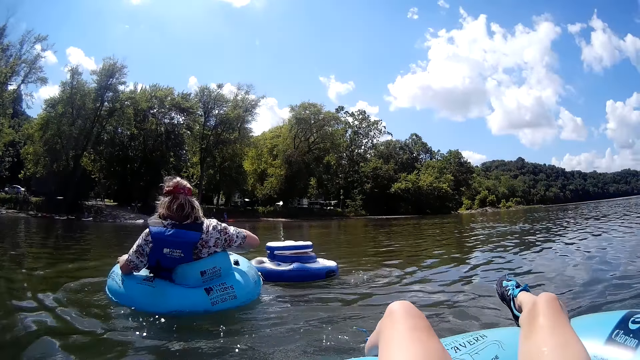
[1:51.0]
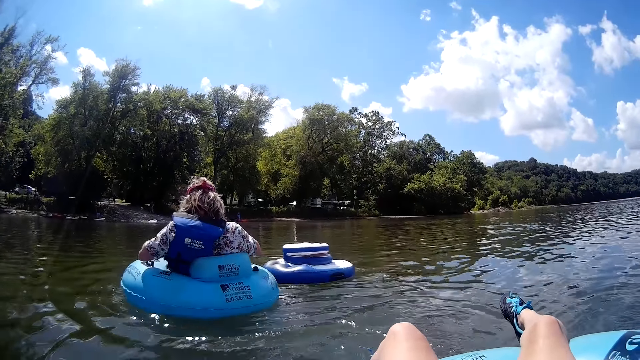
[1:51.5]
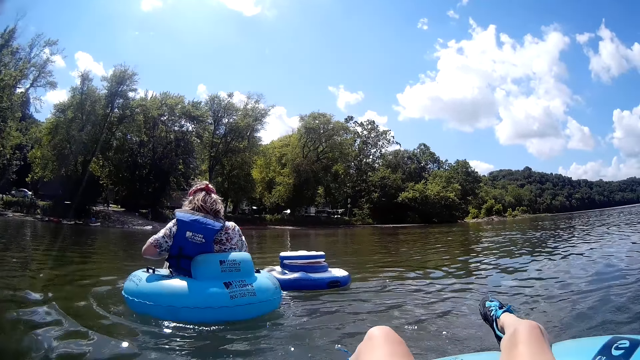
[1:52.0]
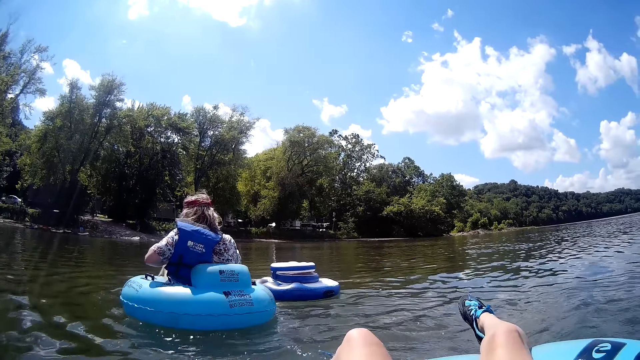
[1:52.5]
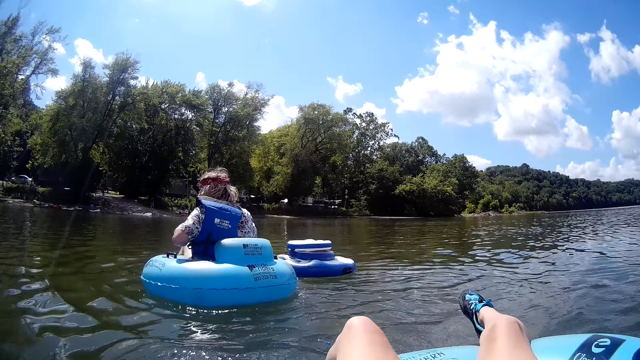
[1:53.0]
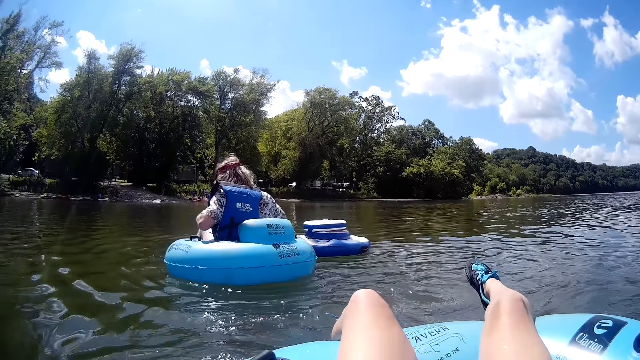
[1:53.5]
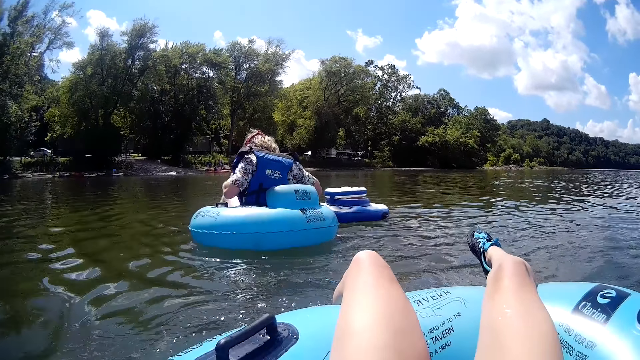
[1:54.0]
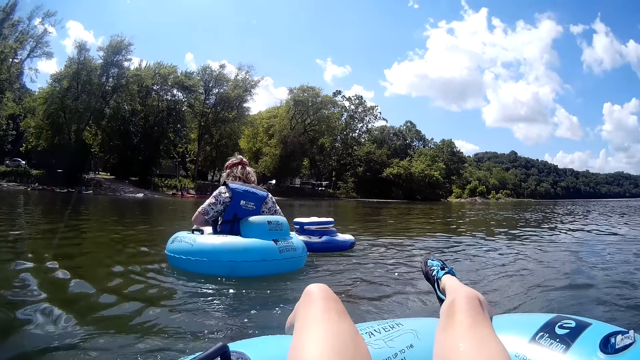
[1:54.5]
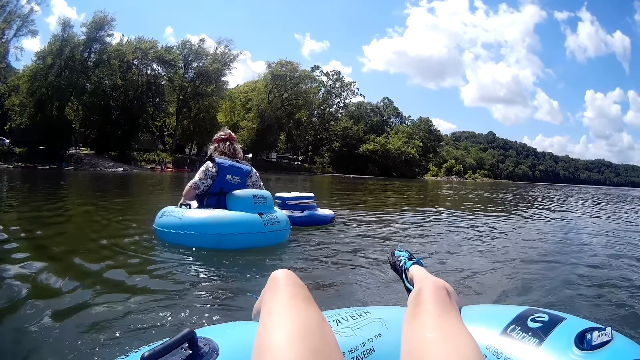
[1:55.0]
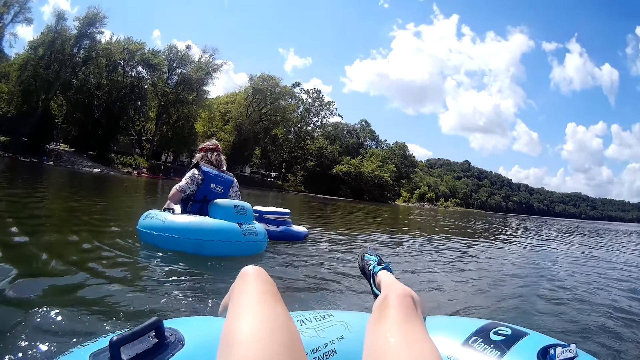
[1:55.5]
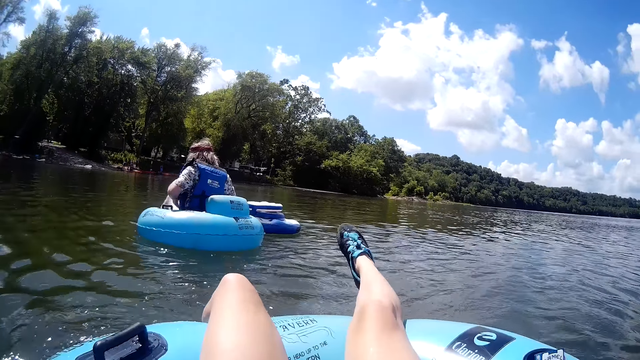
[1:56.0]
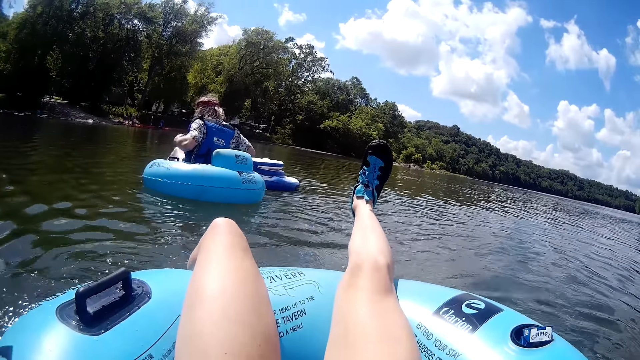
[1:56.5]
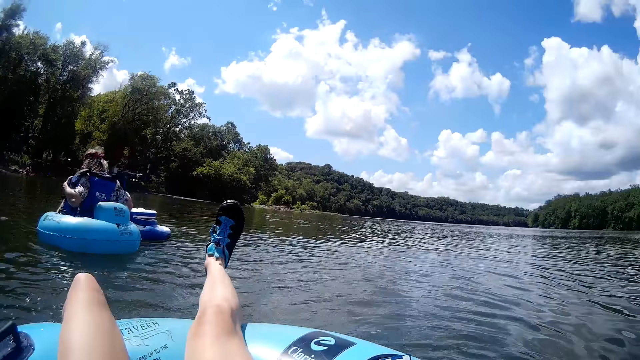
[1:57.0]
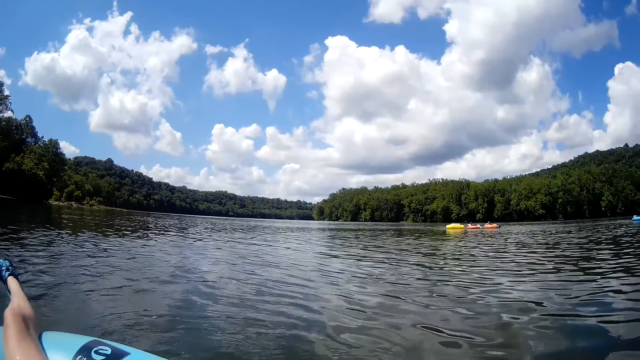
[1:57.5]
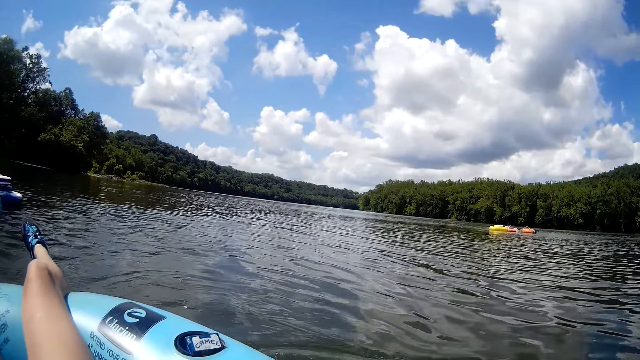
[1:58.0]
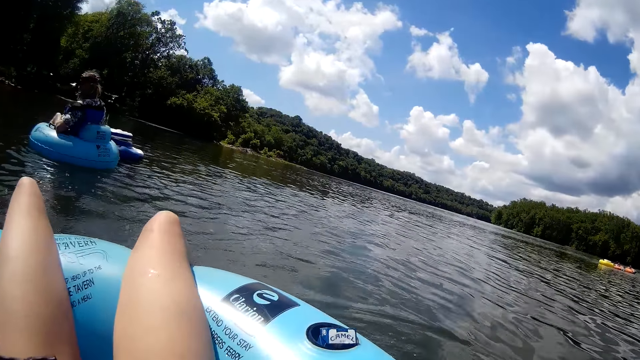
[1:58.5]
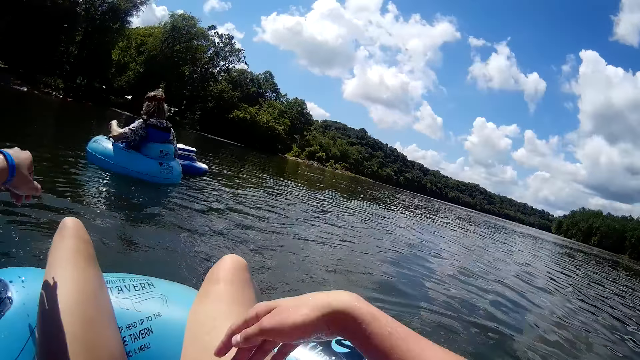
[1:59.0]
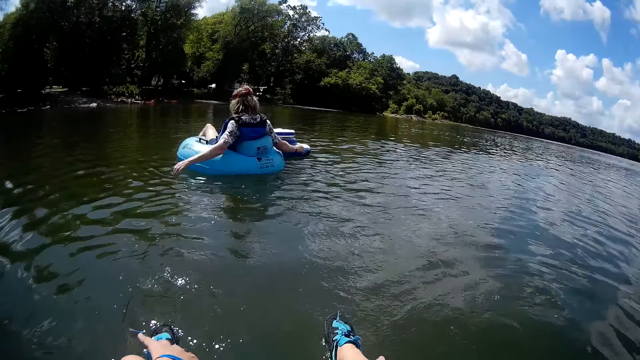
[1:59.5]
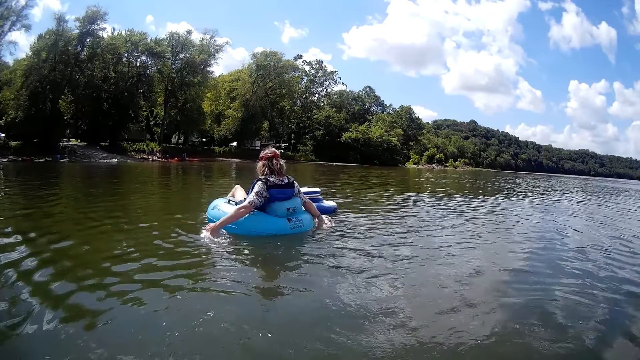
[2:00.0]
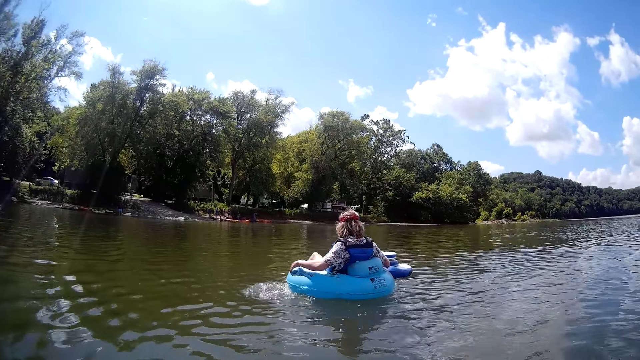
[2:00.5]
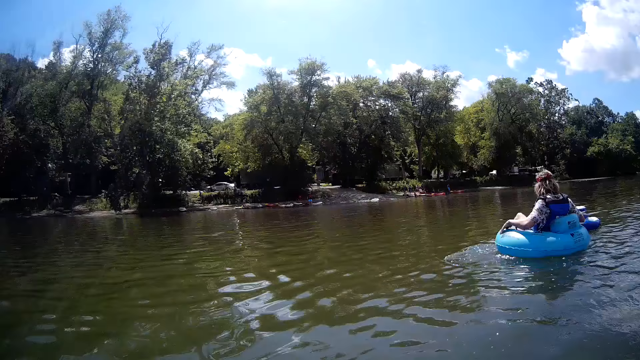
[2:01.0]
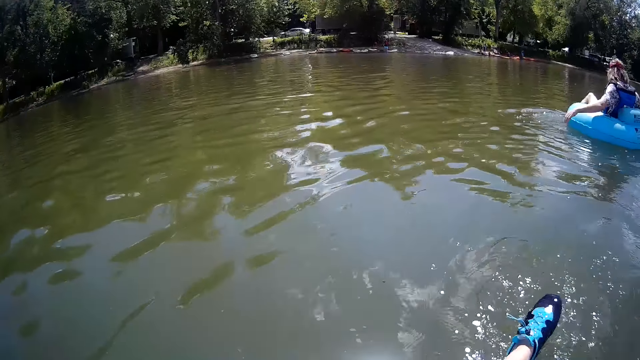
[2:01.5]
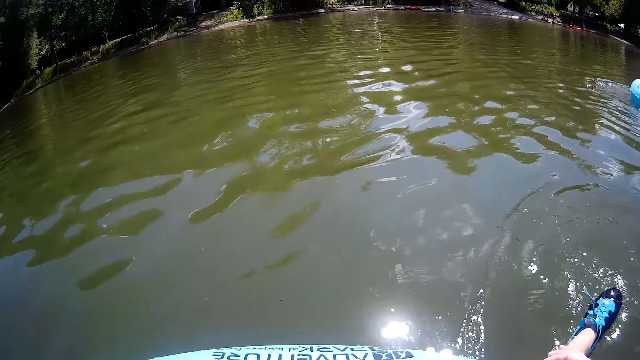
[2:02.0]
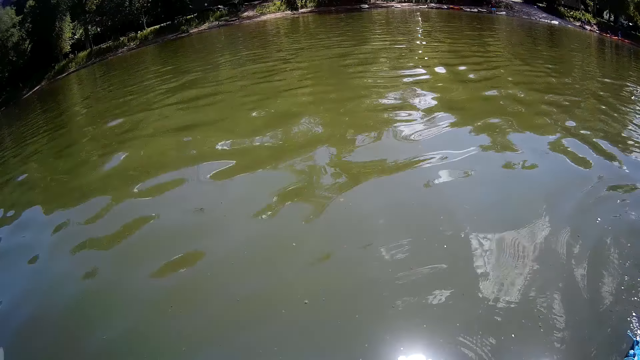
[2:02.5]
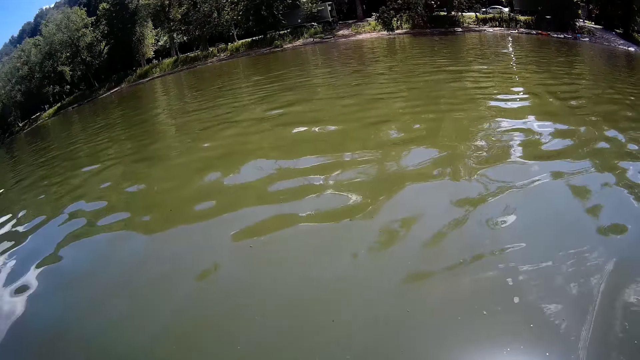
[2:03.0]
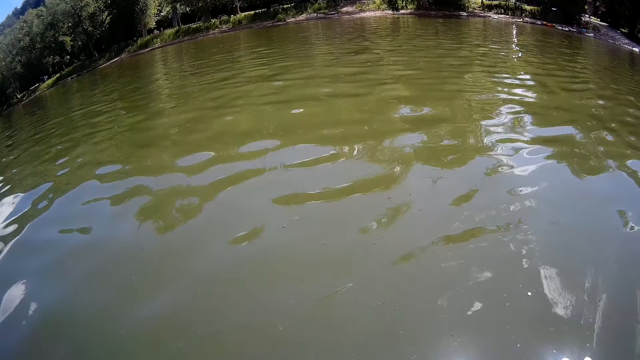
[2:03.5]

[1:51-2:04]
The man unhooks his vest with both hands. Another man stirs the inflated boat in the water with both hands.

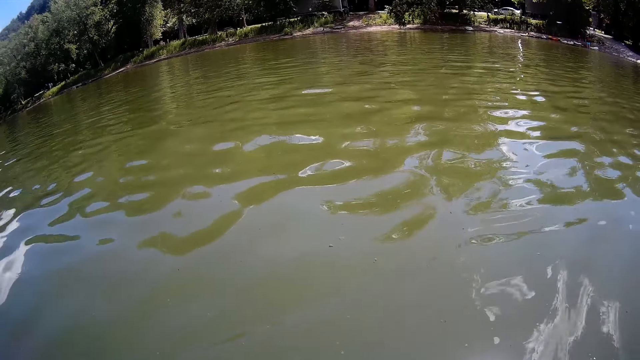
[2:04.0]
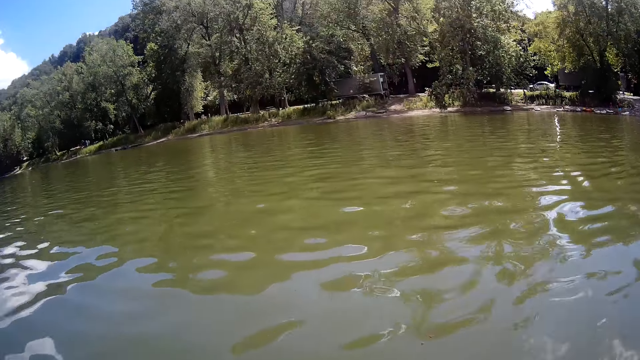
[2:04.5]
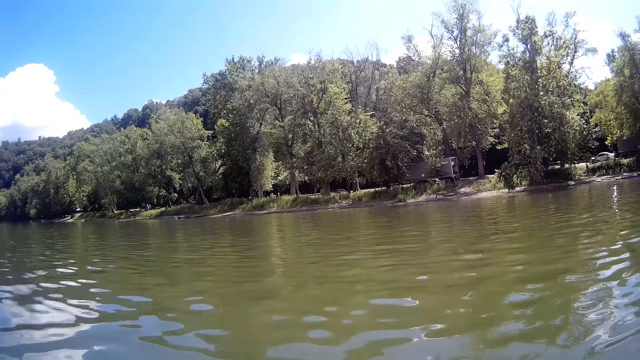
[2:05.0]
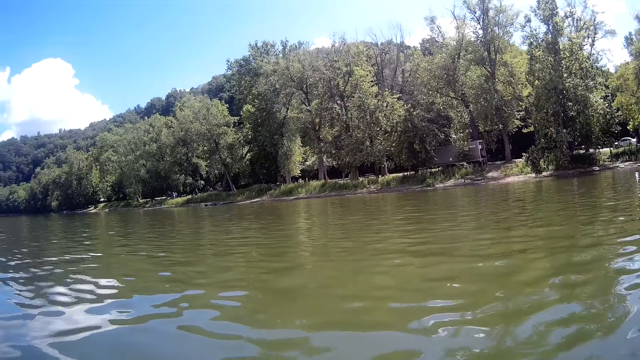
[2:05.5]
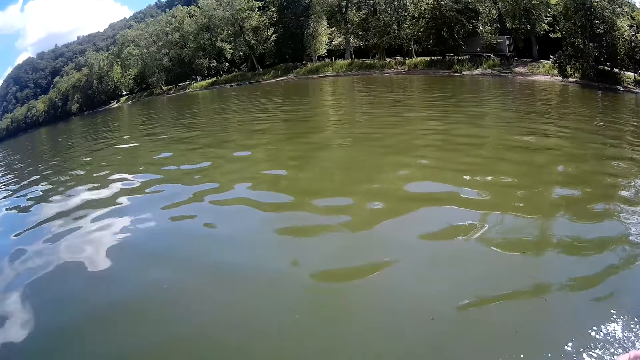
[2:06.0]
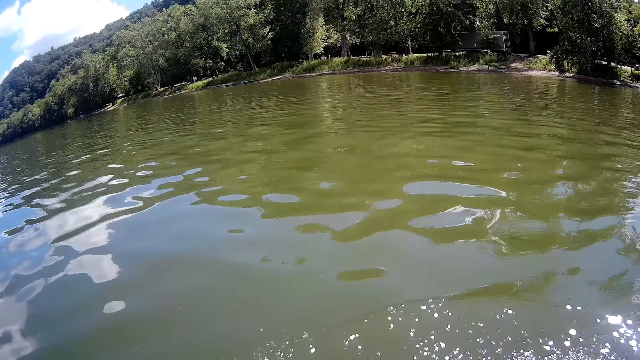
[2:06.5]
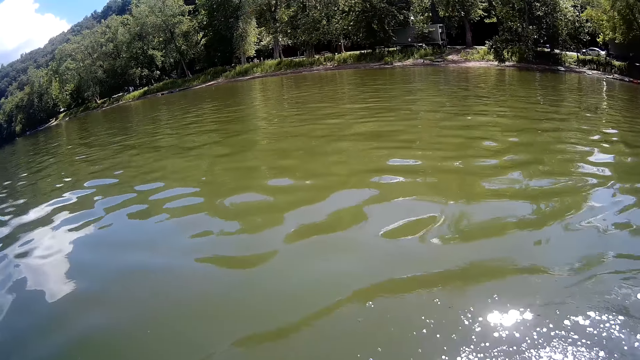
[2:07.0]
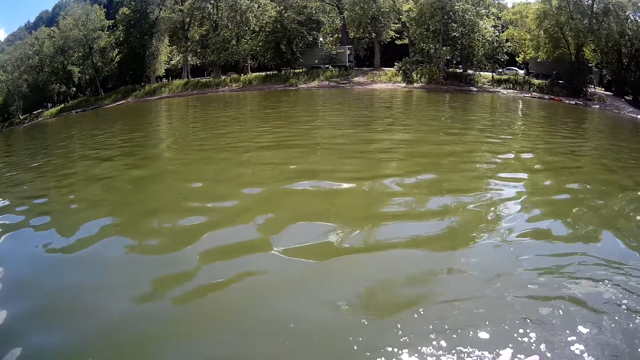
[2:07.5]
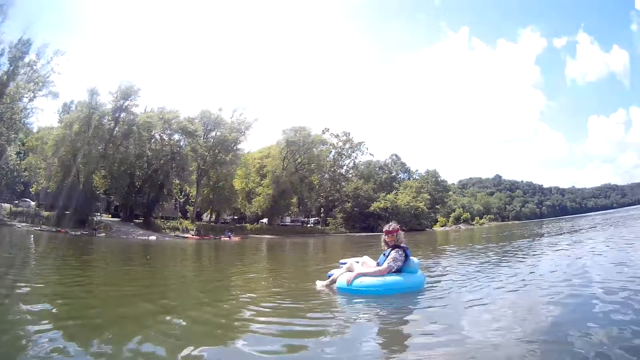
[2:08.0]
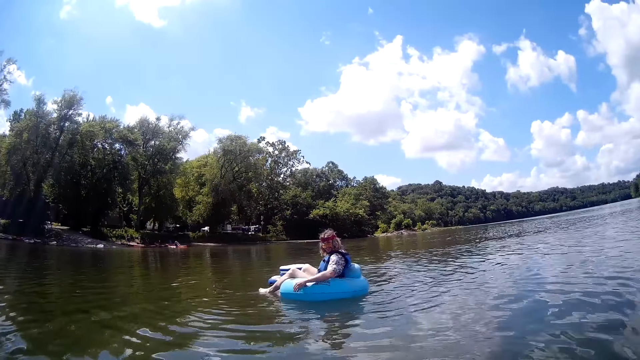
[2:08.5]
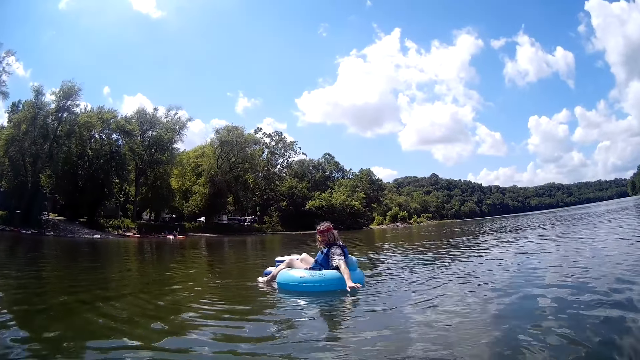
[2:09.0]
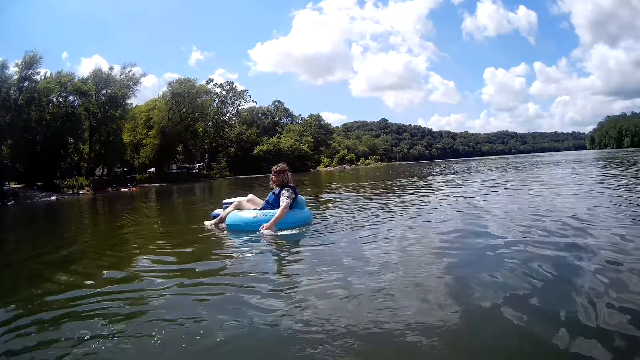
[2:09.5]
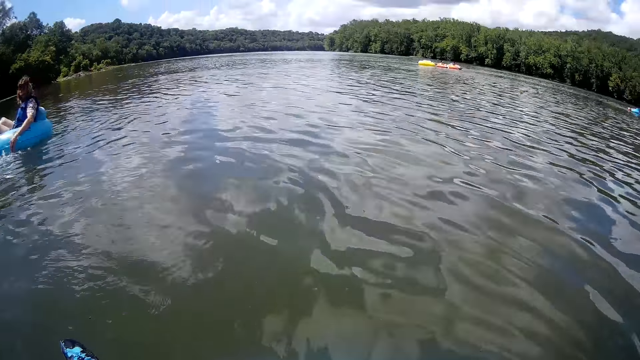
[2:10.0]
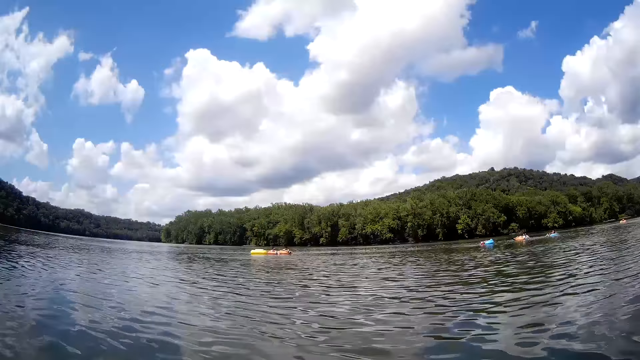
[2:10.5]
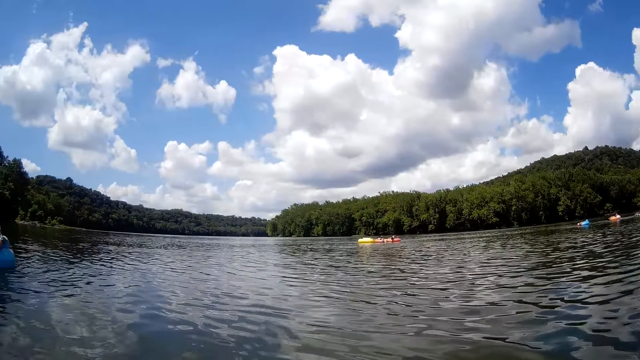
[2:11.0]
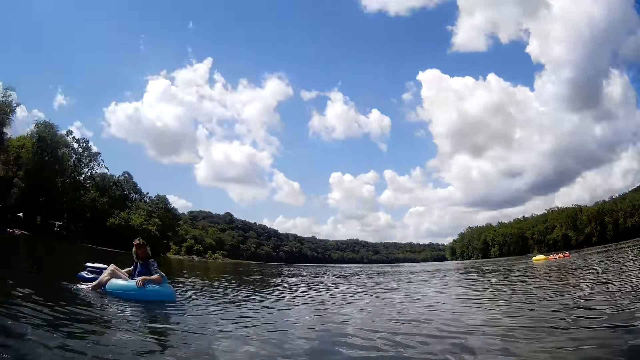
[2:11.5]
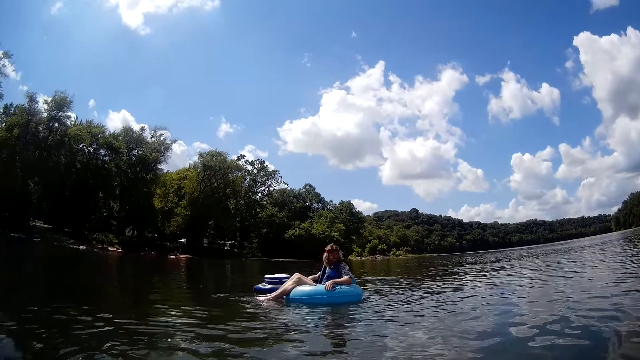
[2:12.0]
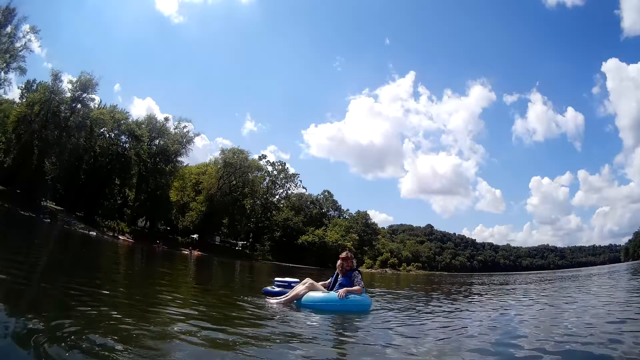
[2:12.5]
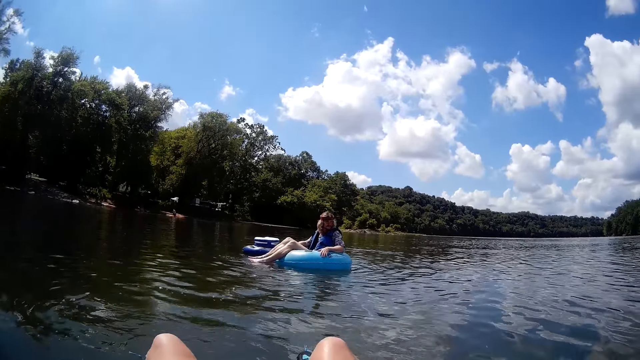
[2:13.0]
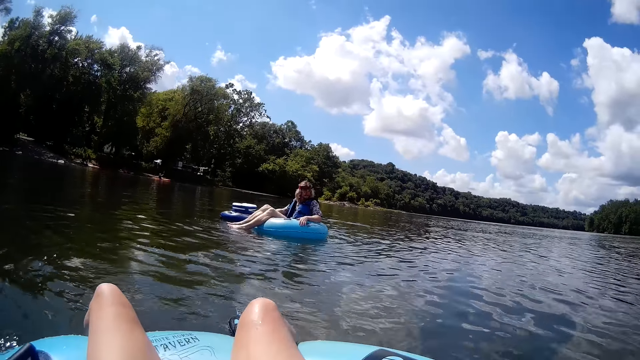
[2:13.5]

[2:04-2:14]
The man steers the inflated boat in the water with both hands. The camera wearer talks to the man. They look around.
